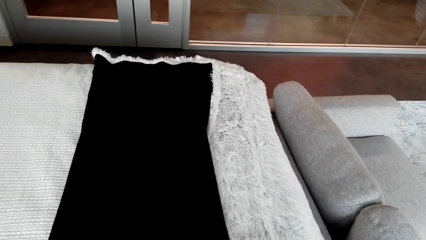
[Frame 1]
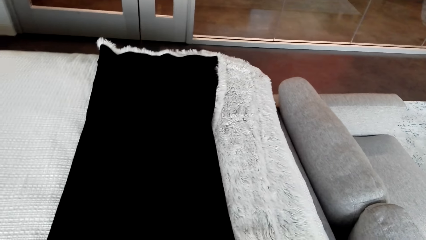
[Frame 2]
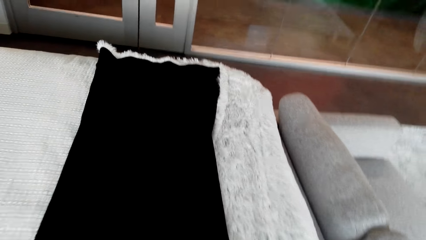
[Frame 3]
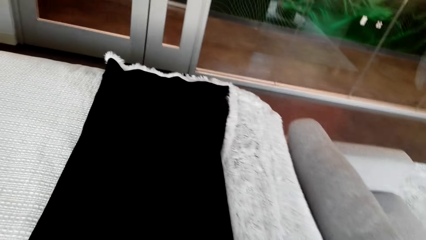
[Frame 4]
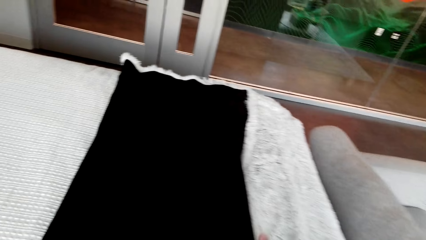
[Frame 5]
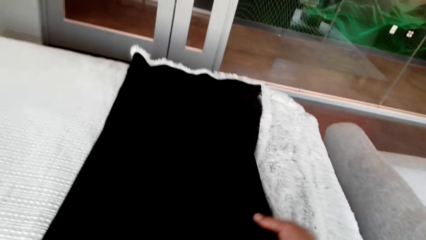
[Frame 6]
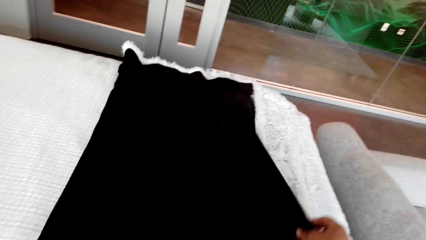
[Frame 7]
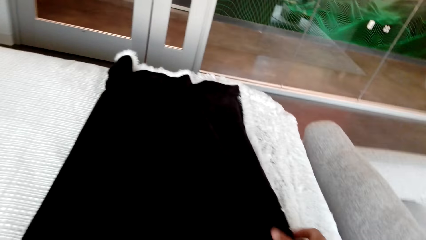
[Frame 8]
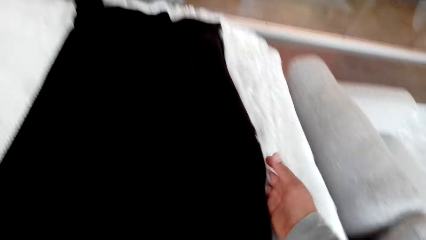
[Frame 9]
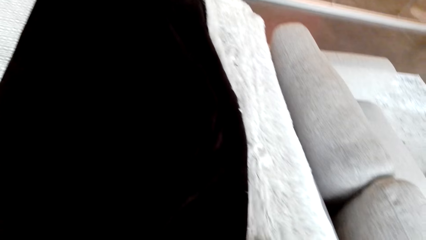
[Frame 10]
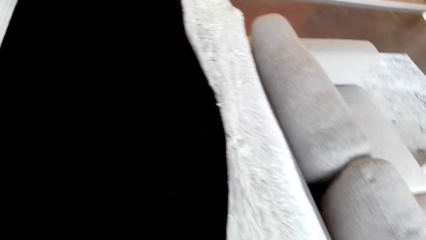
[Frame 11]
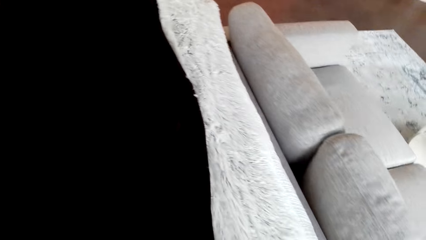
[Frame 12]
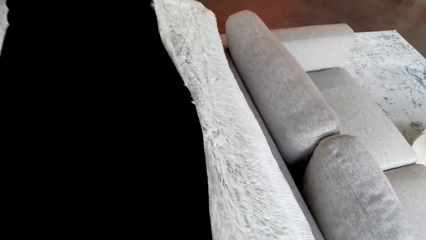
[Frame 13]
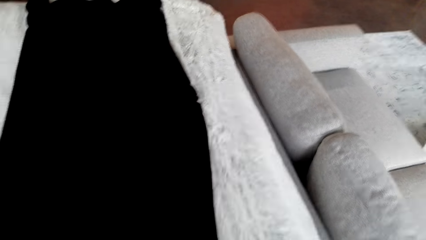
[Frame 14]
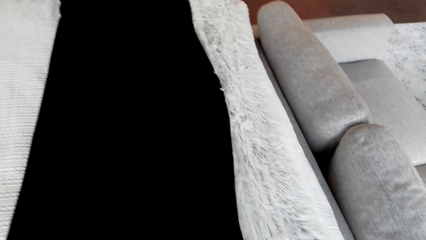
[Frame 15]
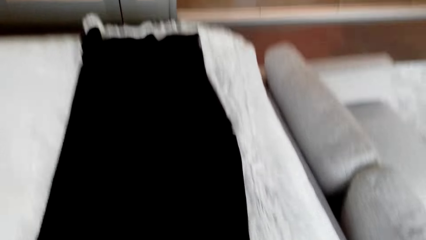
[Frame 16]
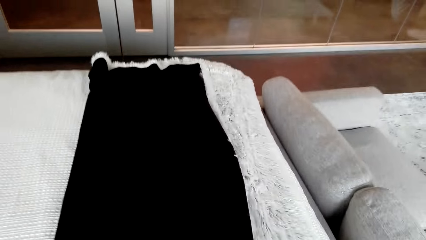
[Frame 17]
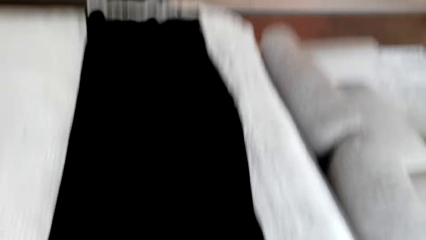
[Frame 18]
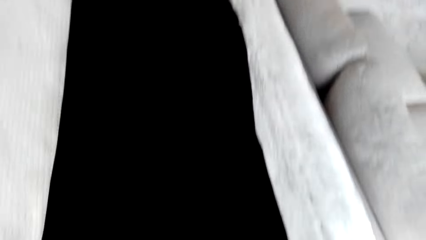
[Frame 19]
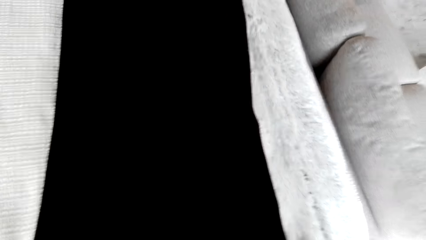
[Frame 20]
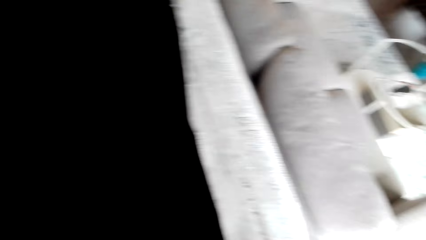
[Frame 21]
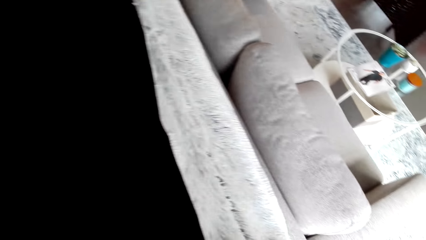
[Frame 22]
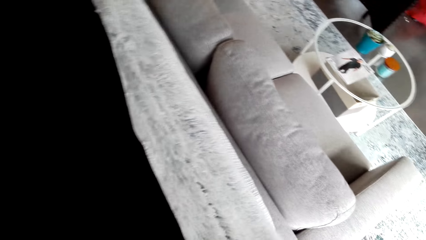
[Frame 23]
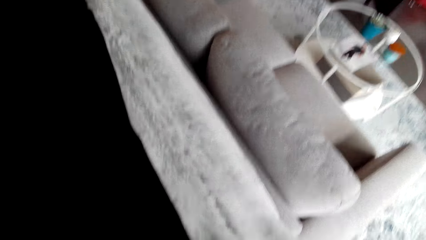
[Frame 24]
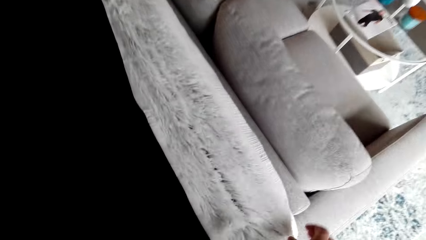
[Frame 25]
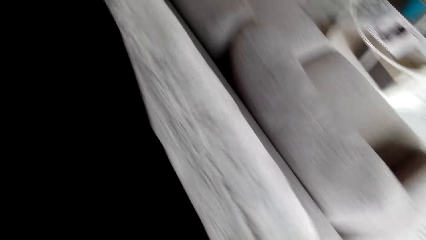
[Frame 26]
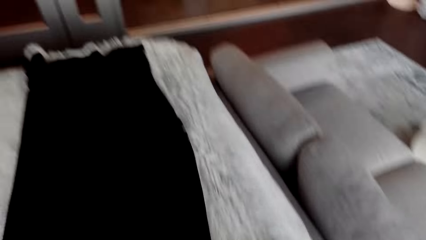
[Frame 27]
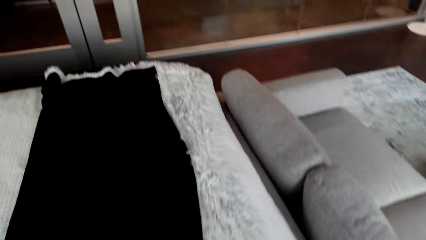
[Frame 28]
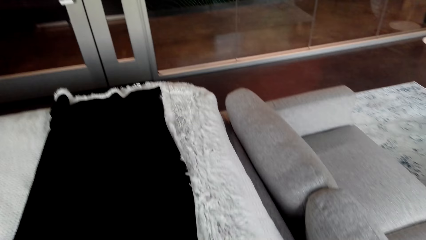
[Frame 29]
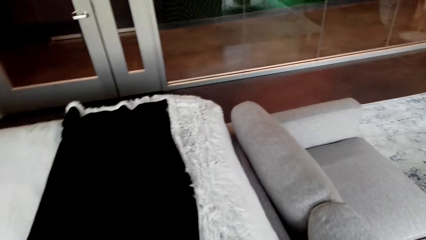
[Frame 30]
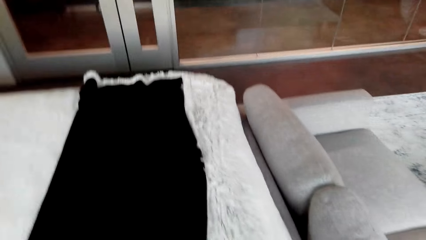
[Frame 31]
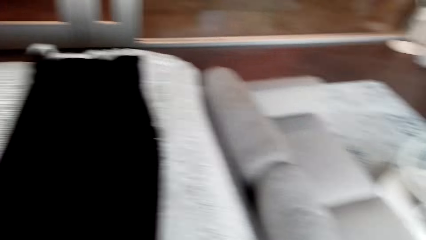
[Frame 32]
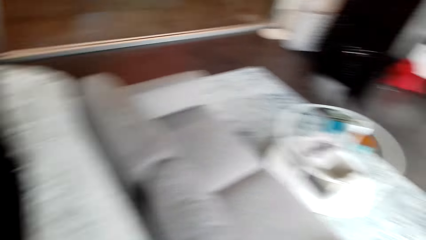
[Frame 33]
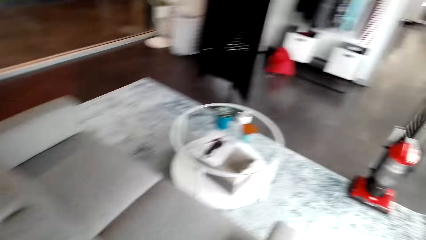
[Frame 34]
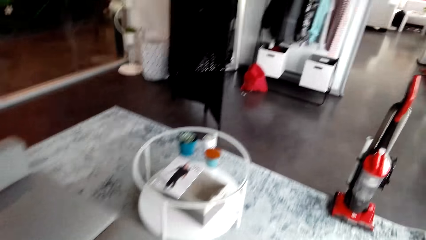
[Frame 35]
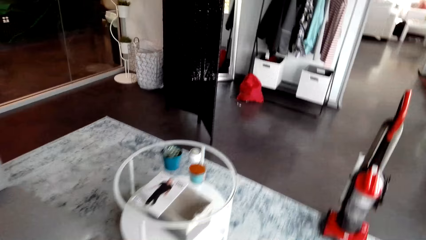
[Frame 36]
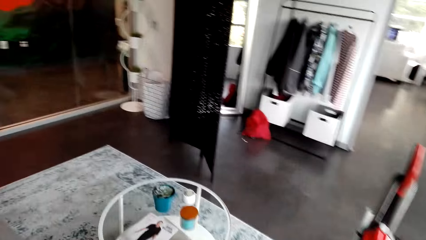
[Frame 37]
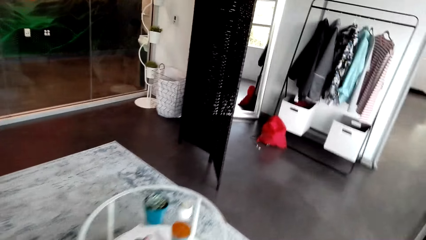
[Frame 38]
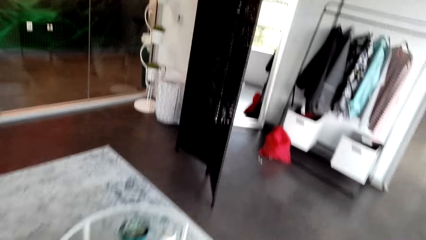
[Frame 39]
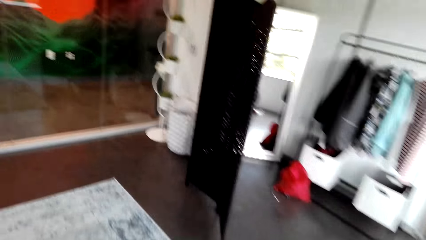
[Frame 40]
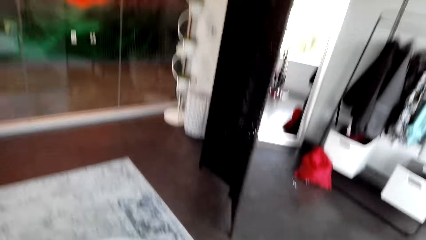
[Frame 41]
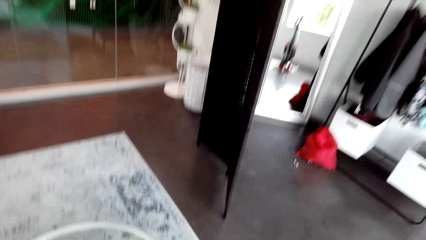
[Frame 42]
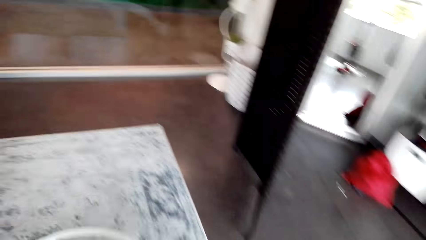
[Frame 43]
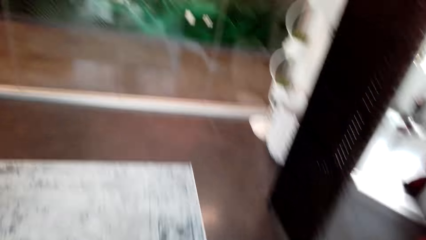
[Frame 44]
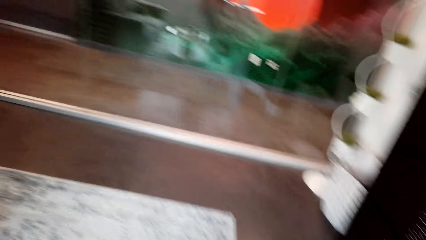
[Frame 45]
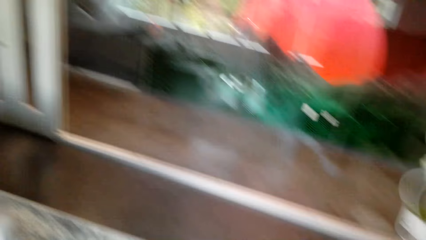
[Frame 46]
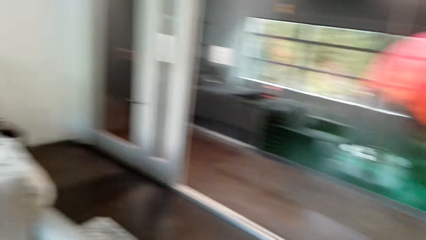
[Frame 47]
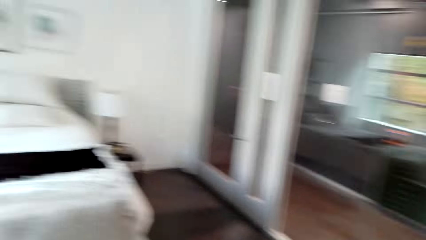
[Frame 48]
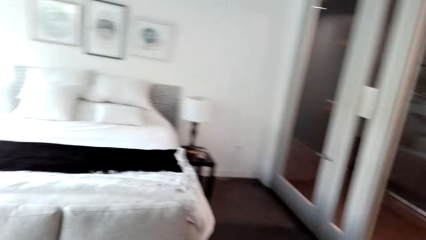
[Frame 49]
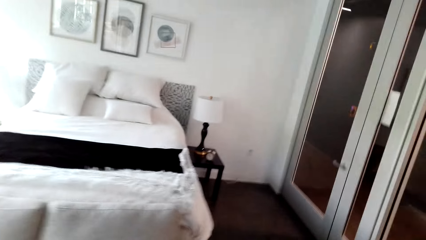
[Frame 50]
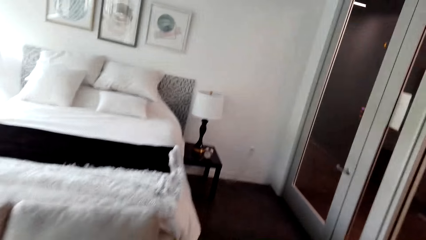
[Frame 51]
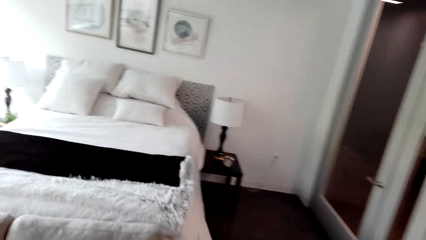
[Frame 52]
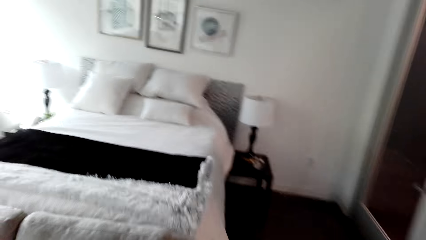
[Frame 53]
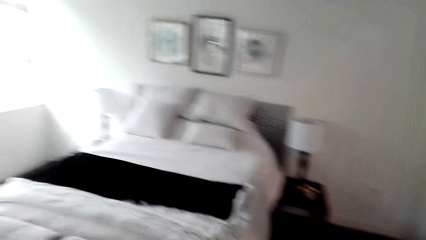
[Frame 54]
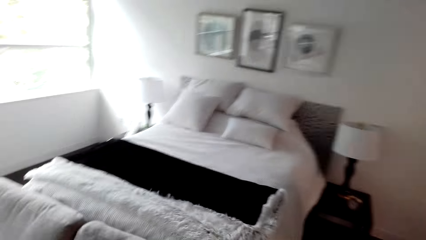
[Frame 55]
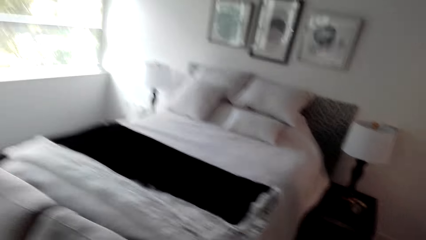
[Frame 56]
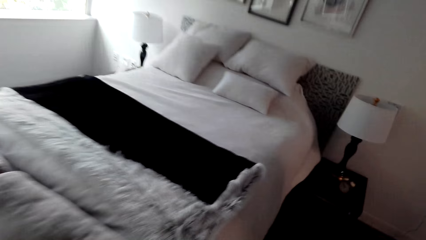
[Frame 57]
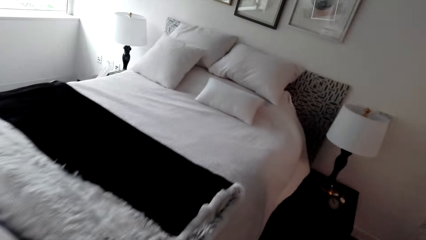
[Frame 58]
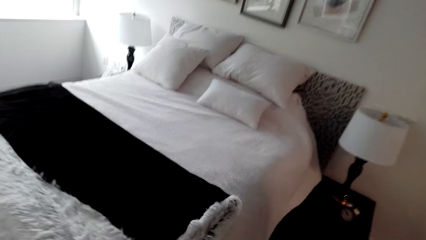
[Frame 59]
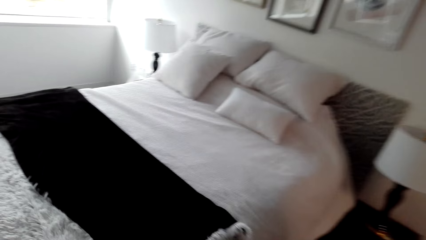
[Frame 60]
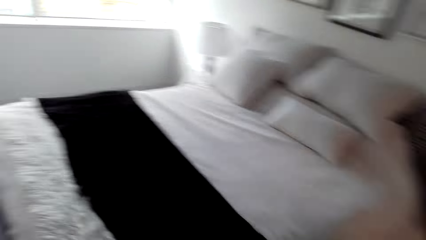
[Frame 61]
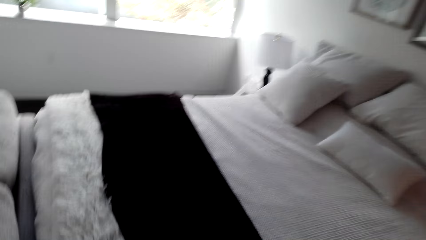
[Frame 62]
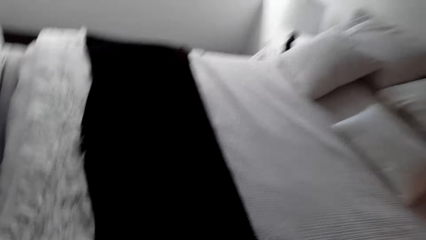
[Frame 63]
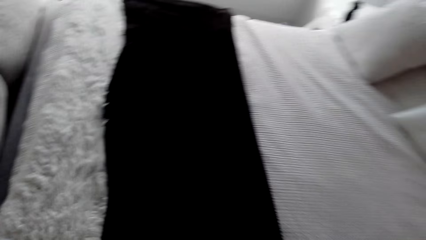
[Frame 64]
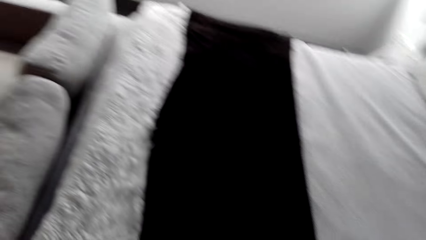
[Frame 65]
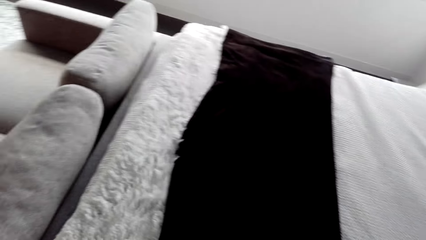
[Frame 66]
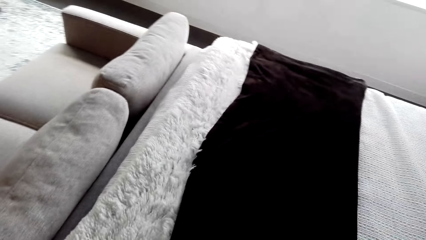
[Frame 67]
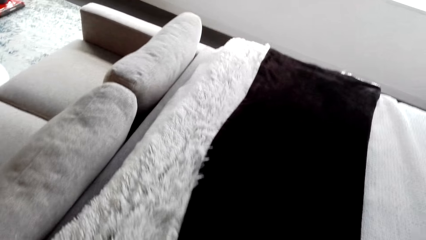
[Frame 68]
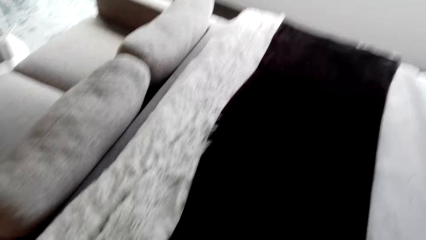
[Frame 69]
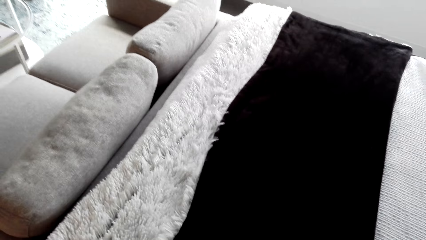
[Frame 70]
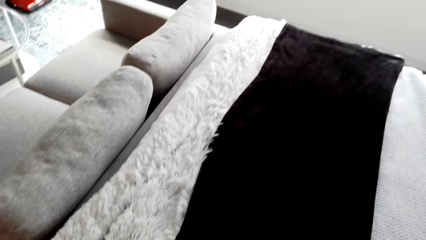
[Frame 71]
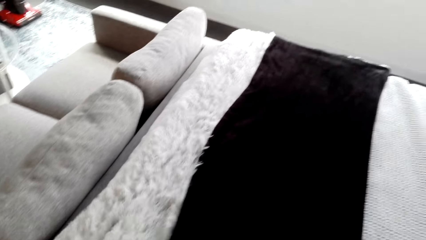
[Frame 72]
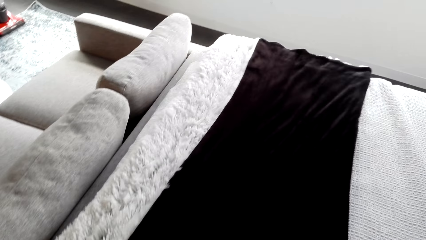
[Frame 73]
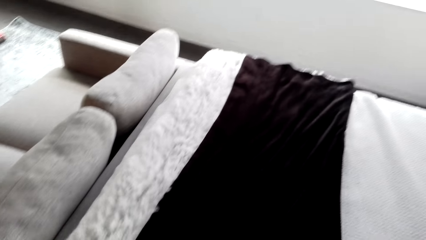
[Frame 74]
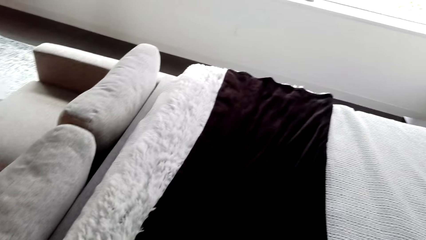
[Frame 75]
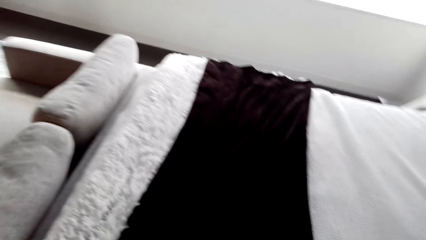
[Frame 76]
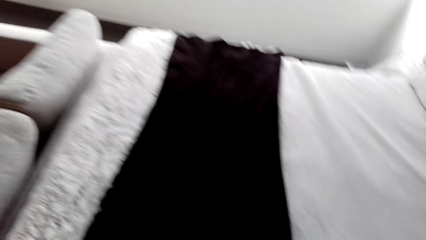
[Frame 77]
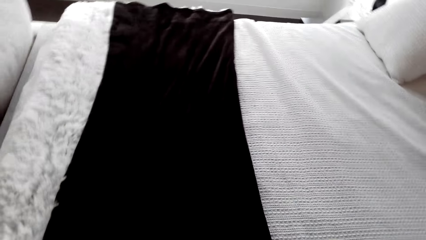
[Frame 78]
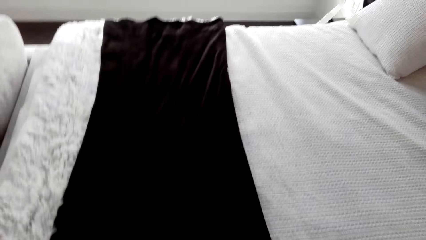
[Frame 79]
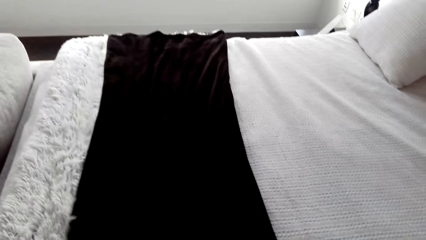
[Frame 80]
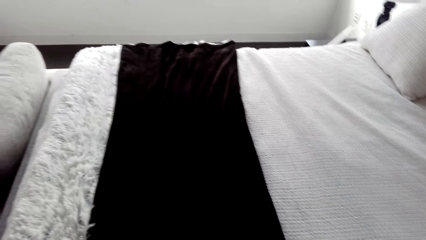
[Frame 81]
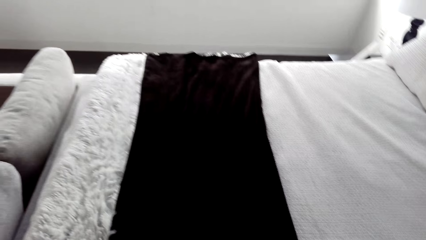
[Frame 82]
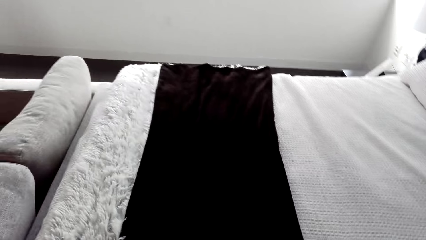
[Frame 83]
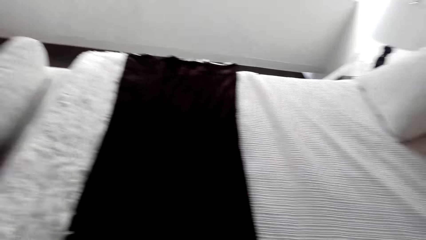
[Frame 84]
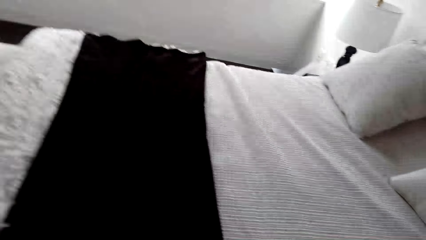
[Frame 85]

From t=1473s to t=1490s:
The camera wearer pulls the blanket. They walk around the room. They pull the blanket. They spread the duvet on the bed.
